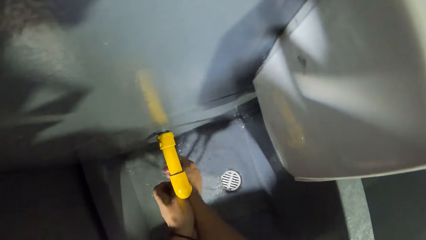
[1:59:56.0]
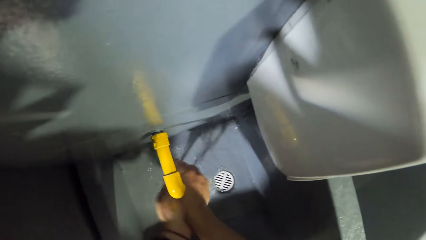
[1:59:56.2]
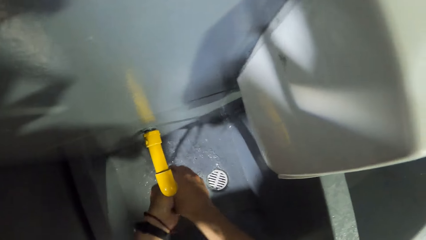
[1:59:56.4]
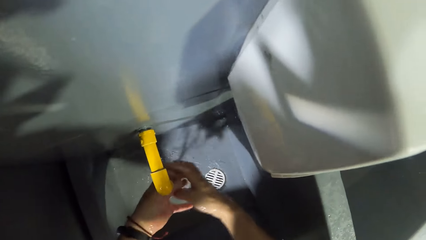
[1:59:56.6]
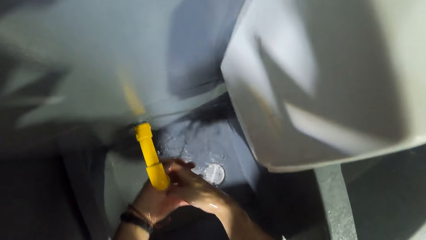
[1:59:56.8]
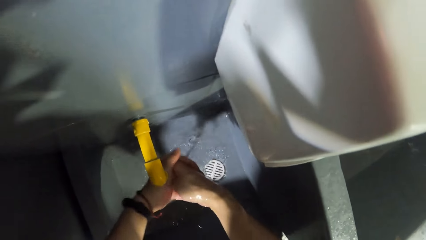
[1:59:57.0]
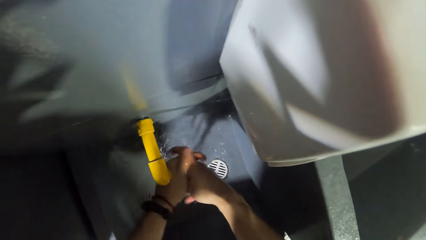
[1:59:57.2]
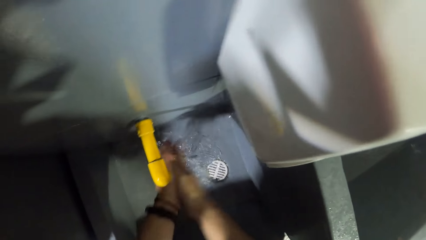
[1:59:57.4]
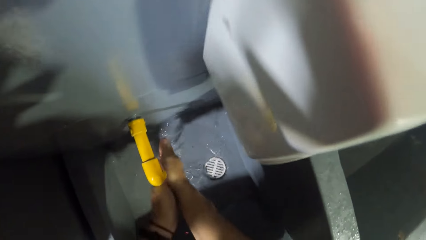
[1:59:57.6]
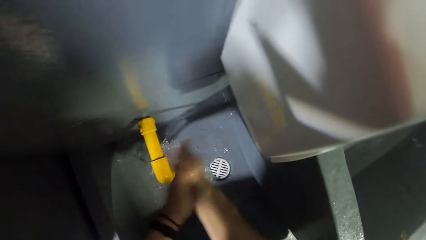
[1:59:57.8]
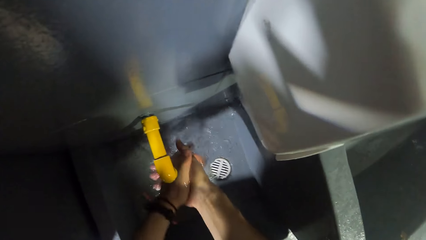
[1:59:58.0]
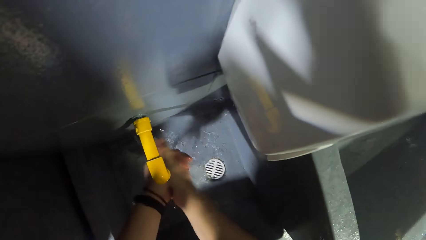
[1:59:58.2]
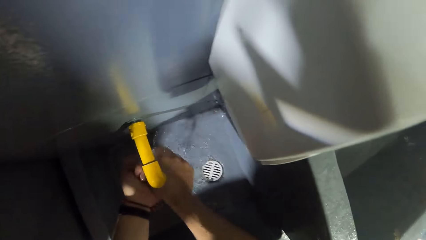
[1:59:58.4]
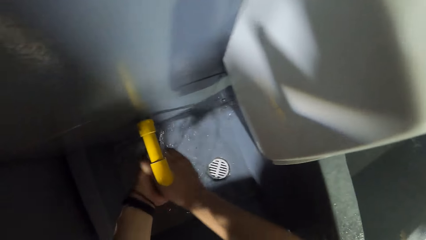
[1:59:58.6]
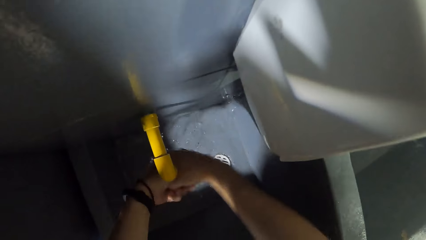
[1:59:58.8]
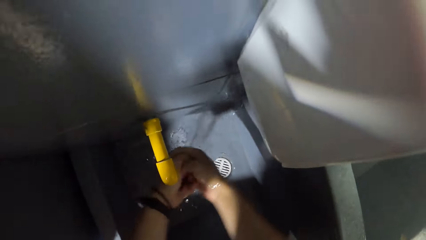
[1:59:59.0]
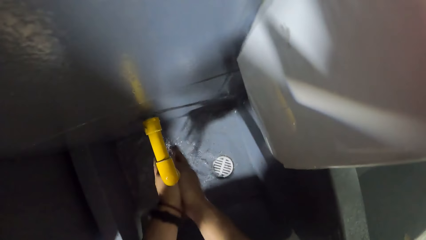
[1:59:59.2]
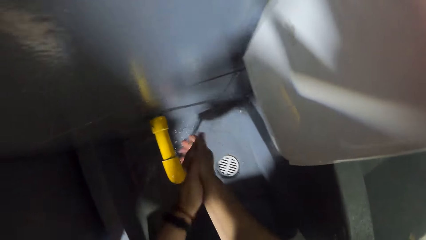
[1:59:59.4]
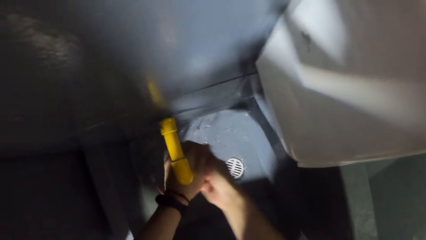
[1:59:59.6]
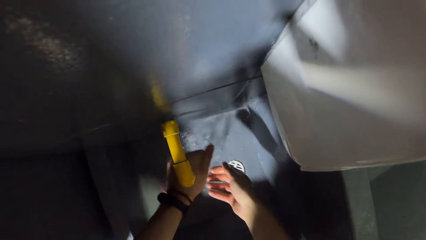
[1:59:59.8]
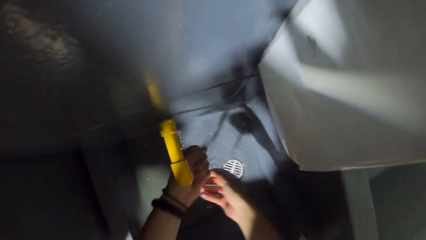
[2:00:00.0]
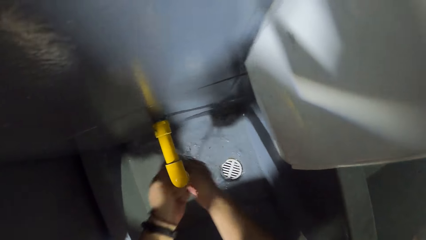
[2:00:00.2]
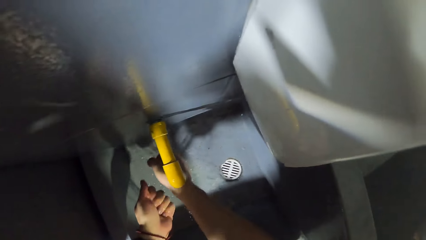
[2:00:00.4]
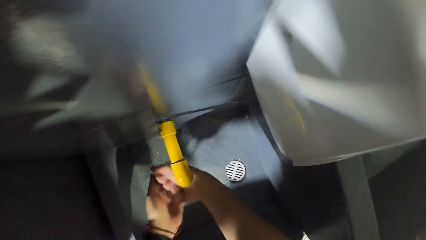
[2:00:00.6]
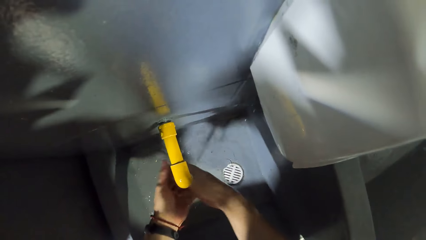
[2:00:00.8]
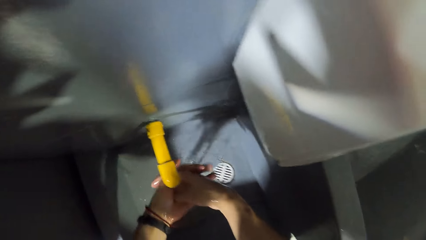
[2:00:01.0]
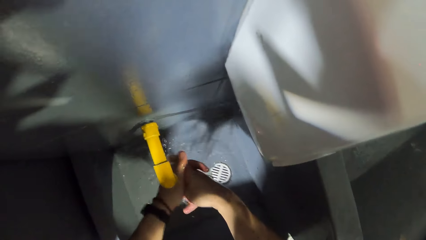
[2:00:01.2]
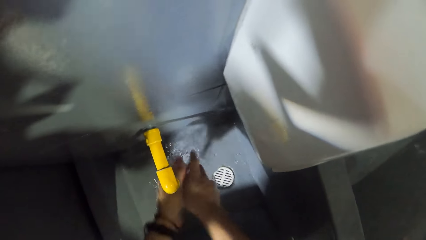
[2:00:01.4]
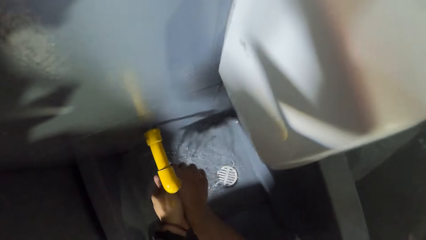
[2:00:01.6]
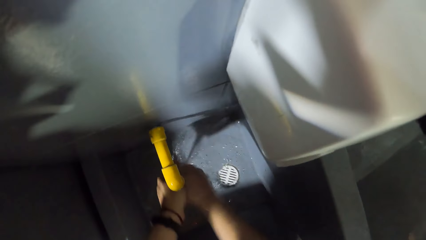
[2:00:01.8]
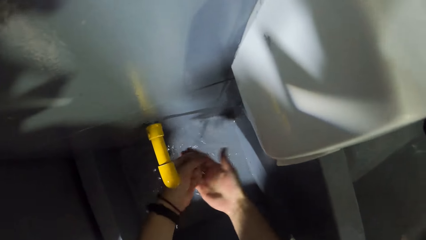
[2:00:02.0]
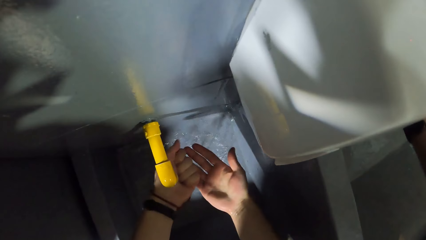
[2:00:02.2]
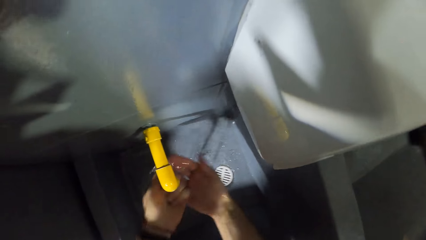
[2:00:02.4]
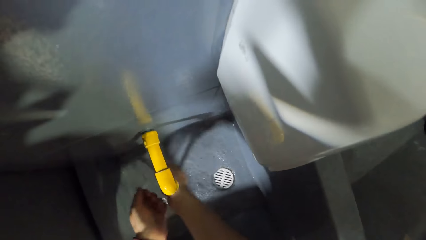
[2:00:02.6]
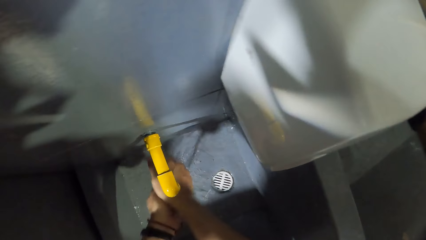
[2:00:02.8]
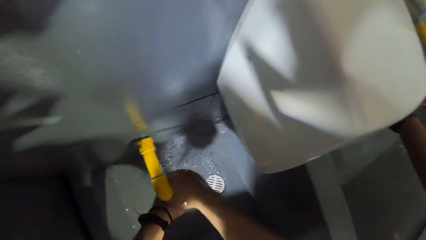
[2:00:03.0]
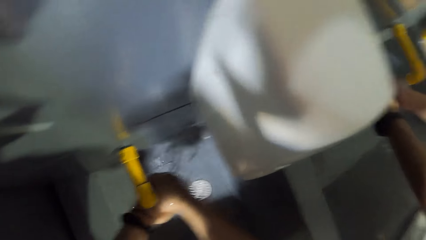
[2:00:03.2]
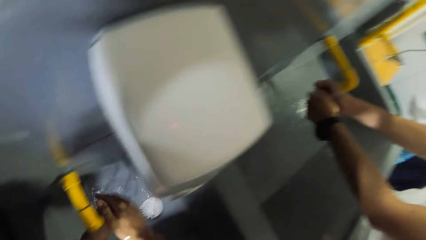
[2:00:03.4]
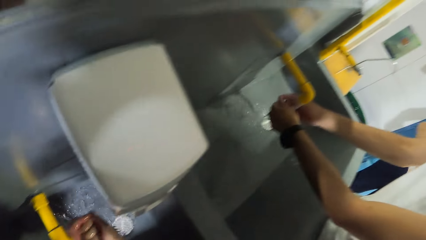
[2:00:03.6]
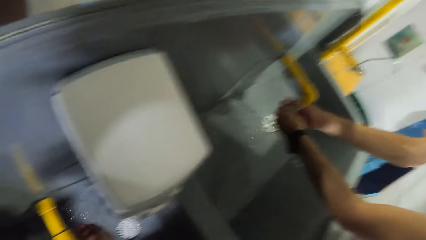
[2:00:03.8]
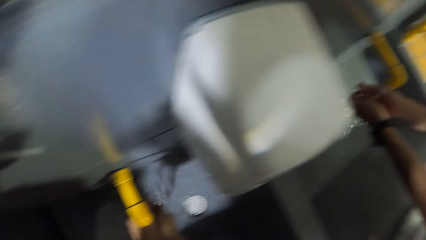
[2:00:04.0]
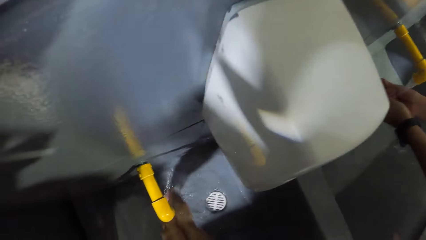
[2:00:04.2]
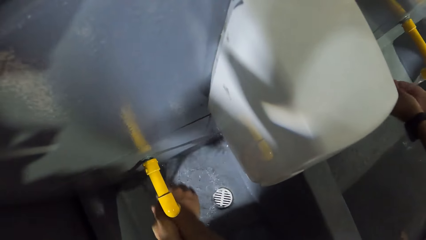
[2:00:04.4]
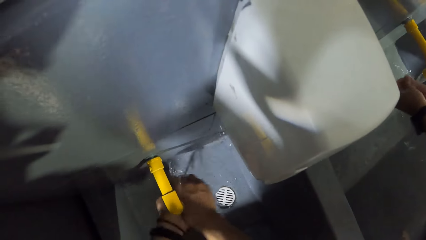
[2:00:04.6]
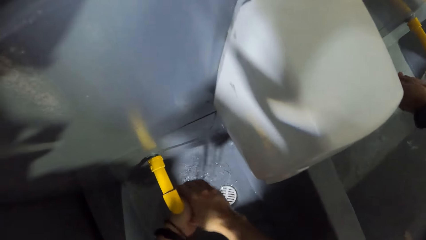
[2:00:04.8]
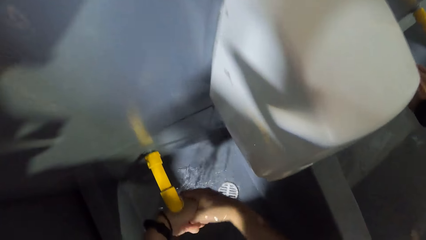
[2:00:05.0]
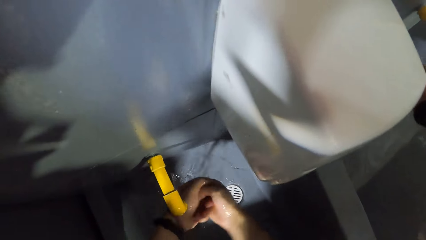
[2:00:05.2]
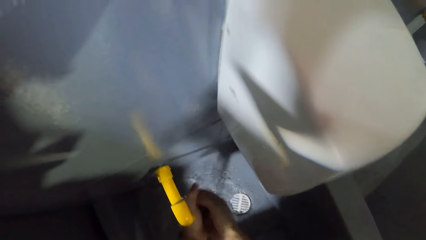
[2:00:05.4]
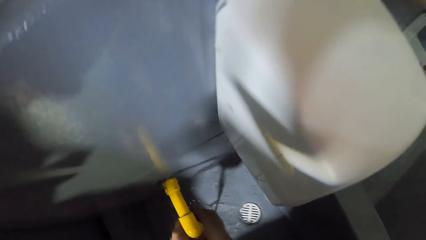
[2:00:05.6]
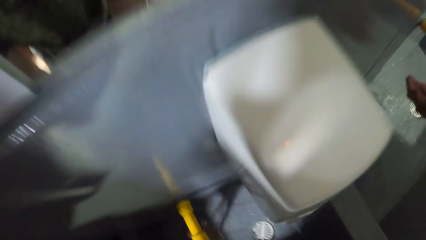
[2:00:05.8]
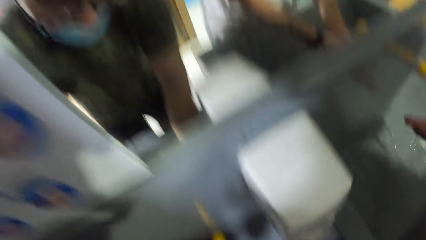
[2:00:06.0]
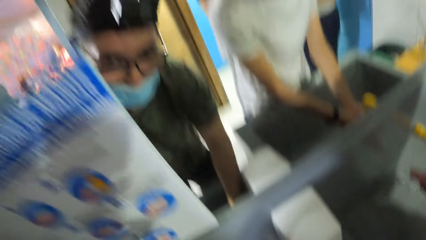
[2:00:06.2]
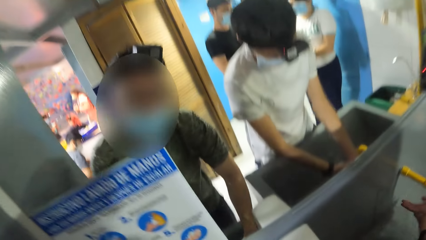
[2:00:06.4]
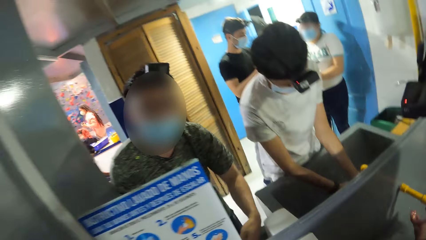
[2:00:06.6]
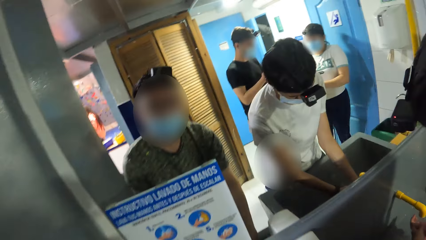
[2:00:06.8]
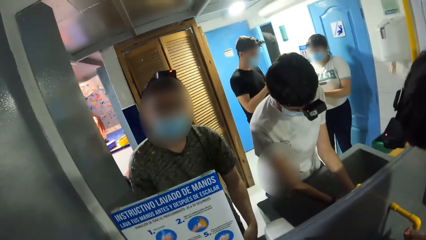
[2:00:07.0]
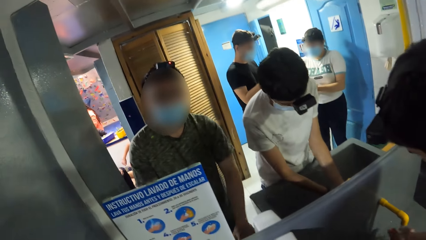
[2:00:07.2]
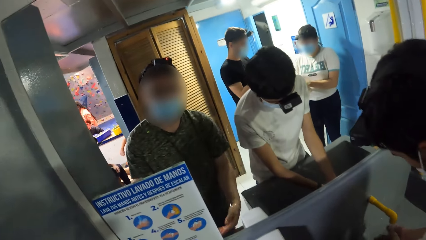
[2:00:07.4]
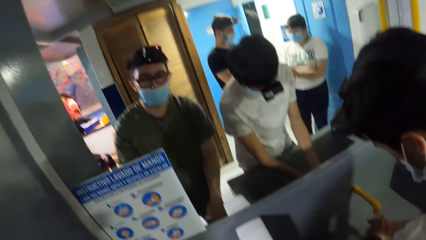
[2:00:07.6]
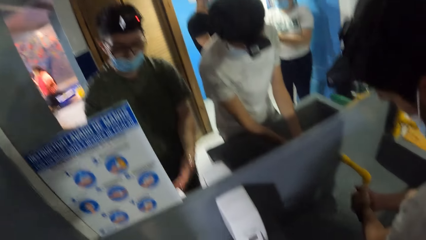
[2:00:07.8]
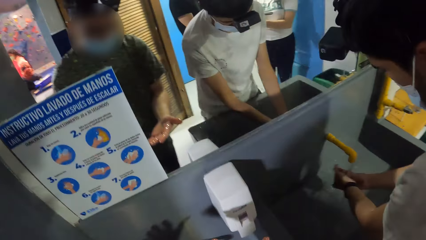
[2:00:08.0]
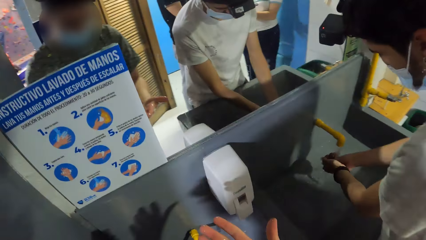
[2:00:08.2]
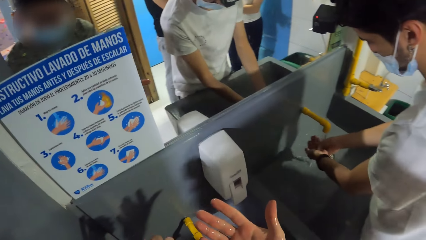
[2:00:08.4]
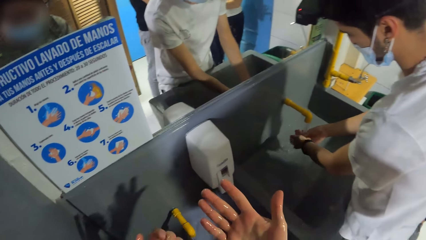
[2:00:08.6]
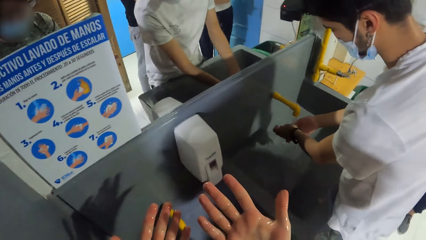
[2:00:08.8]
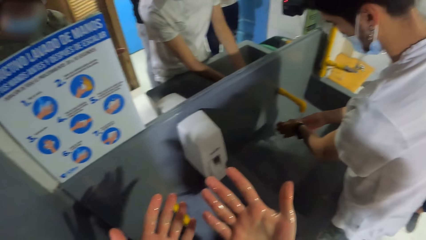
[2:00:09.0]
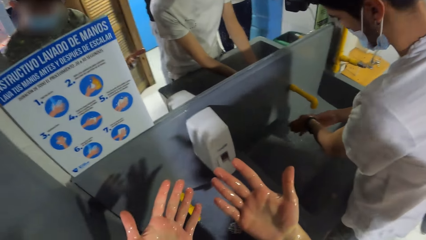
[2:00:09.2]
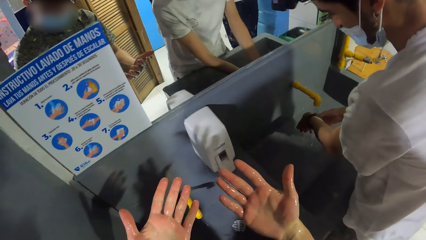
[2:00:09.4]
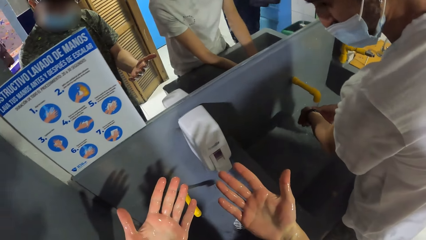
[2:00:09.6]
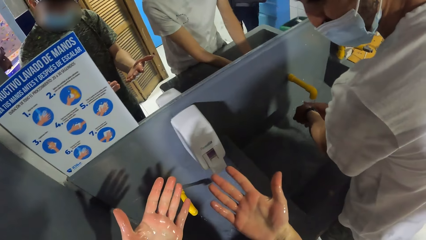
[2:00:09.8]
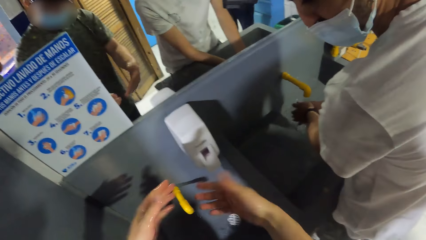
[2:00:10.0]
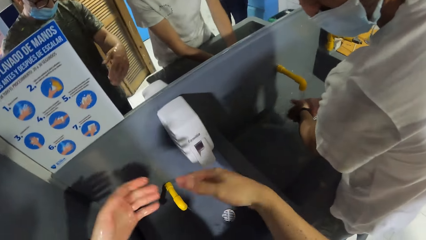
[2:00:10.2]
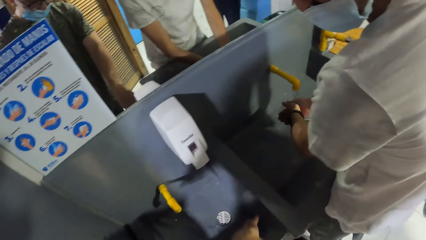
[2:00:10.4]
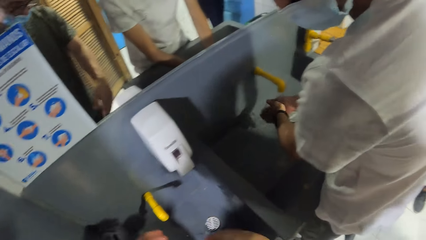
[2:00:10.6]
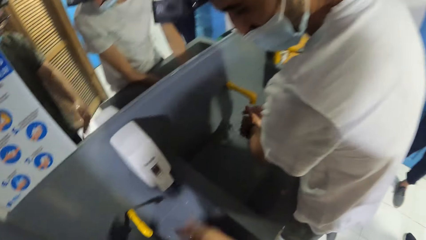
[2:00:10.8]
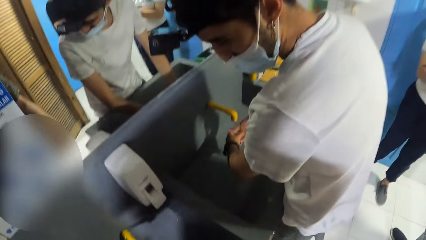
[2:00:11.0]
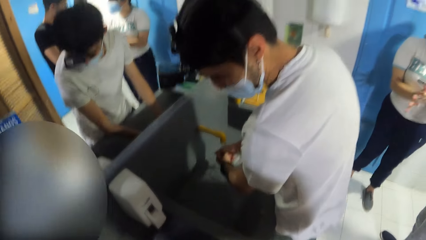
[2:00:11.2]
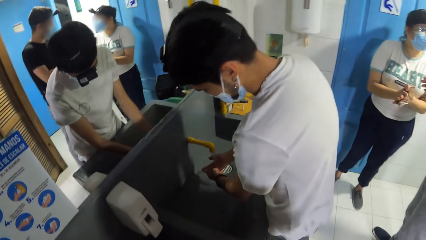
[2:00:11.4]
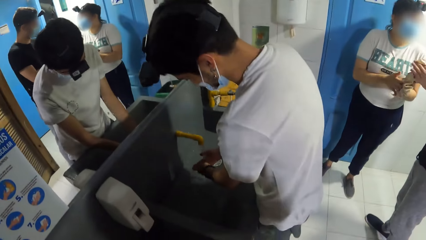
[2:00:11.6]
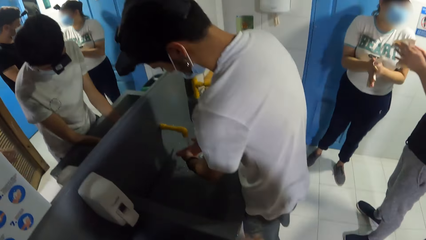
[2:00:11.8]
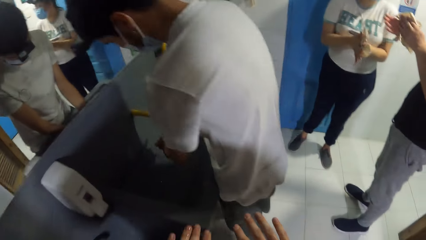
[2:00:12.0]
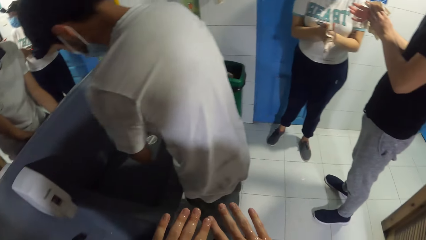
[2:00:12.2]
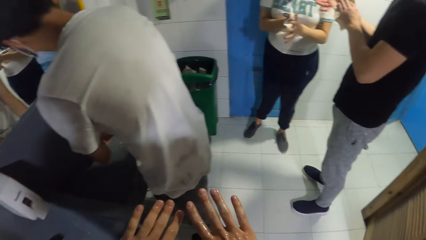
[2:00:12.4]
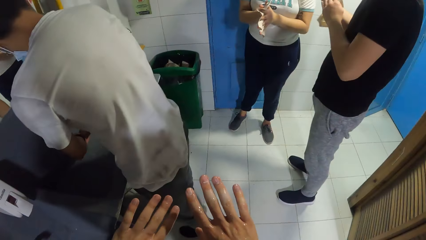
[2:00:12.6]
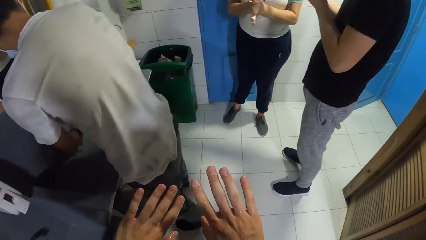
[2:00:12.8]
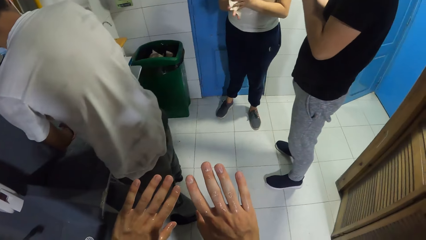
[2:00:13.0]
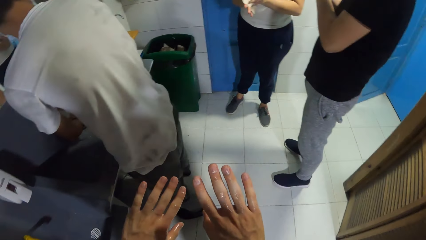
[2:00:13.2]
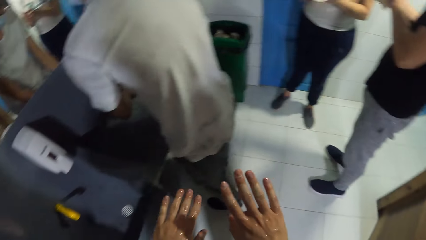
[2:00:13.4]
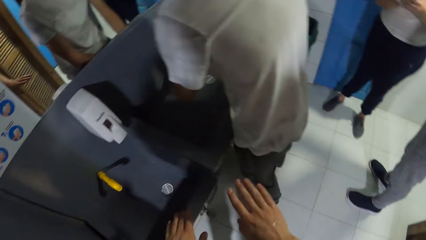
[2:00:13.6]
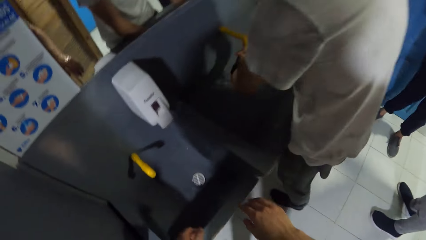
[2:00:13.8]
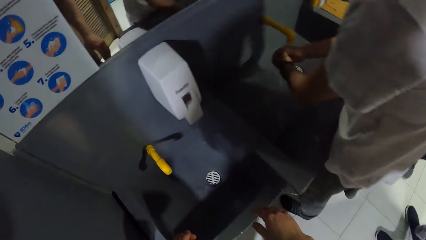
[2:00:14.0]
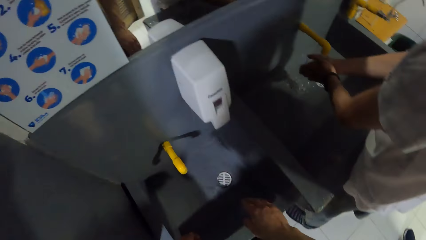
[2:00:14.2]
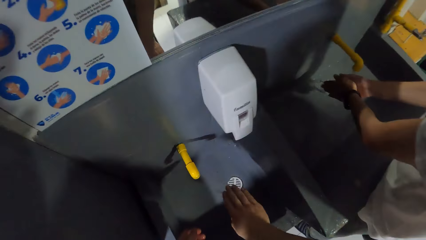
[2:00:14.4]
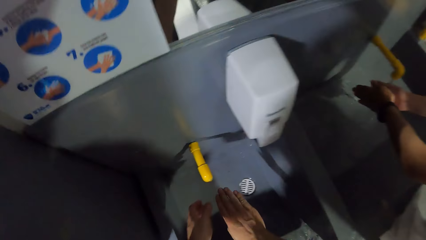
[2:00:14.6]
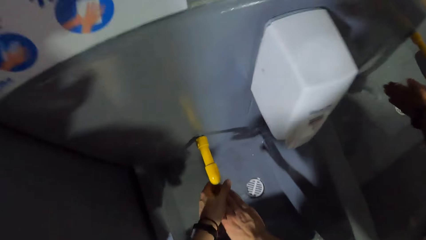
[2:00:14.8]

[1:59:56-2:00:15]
The camera wearer shakes his hands in the sink. A man washes his hands in the sink under the running tap. The camera wearer looks at his palms. He splashes water off his hands into the sink. A woman wipes her hands with a tissue. Another man wipes his hands with a tissue. The camera wearer looks at his fingers.
